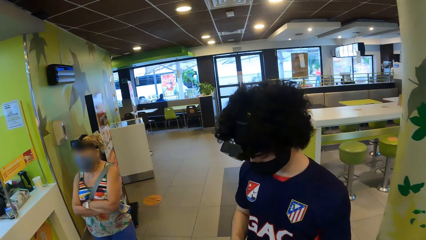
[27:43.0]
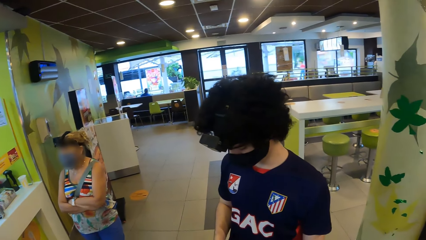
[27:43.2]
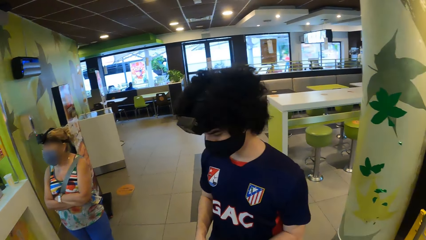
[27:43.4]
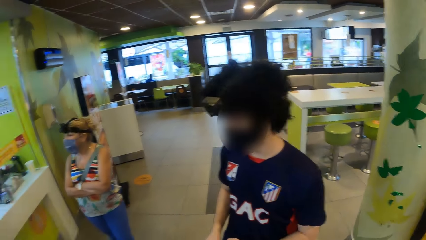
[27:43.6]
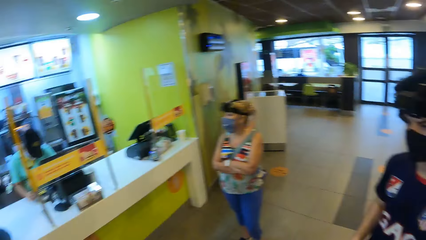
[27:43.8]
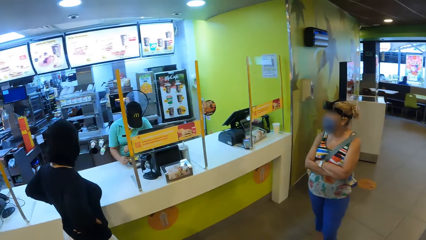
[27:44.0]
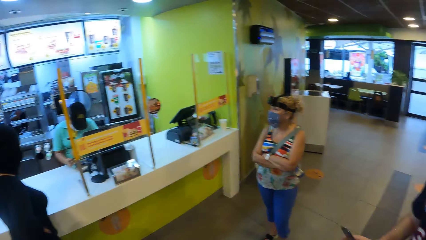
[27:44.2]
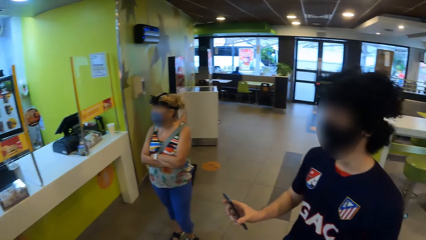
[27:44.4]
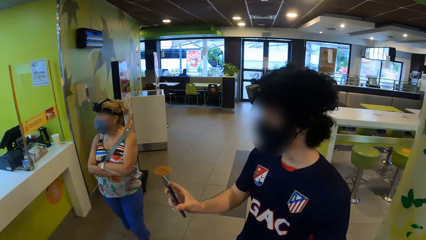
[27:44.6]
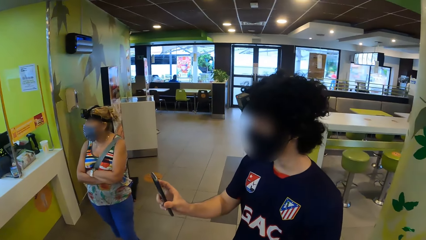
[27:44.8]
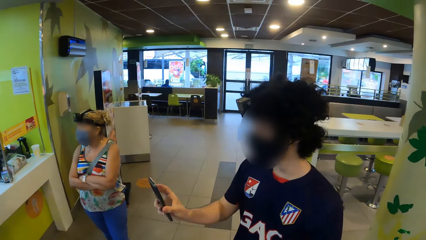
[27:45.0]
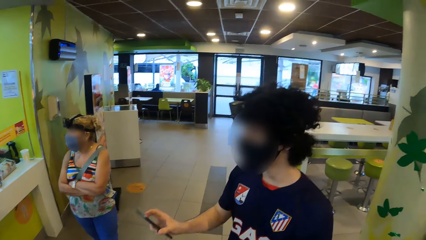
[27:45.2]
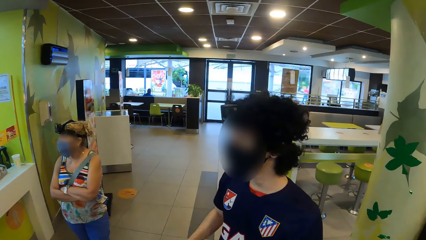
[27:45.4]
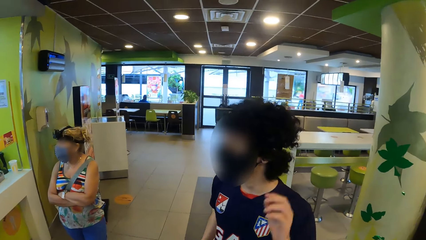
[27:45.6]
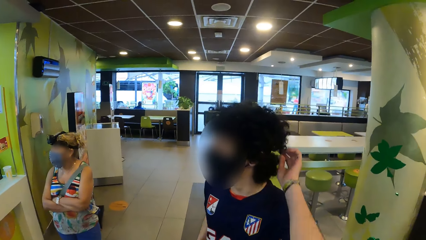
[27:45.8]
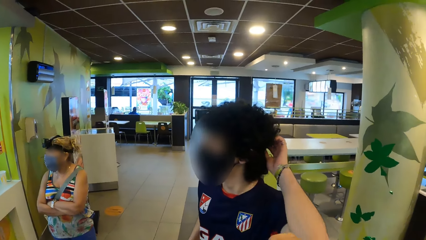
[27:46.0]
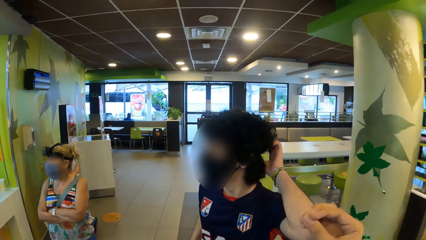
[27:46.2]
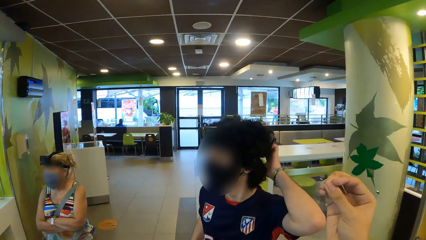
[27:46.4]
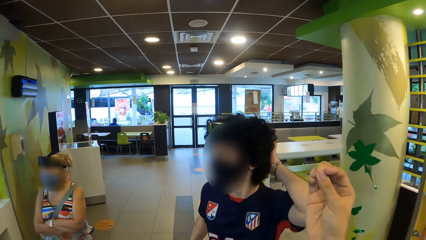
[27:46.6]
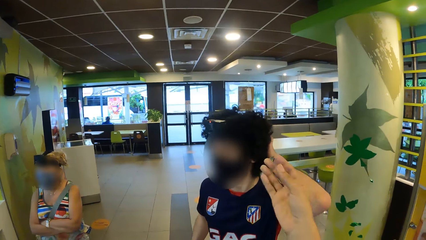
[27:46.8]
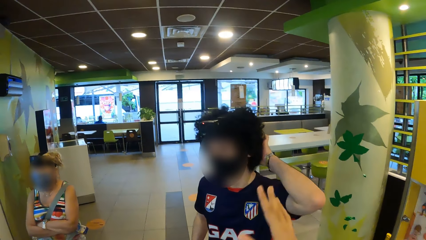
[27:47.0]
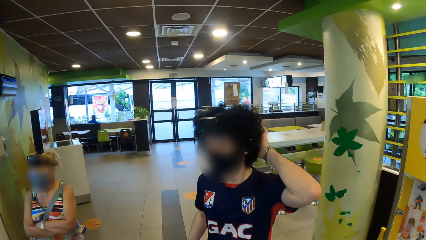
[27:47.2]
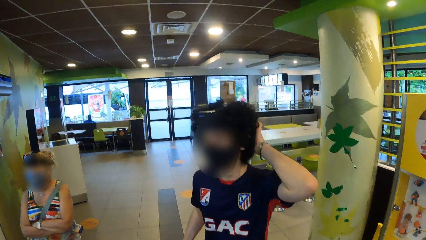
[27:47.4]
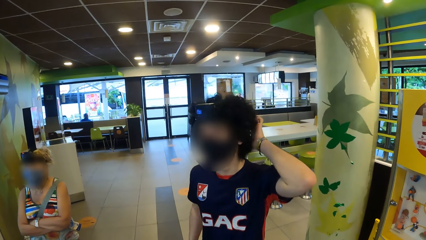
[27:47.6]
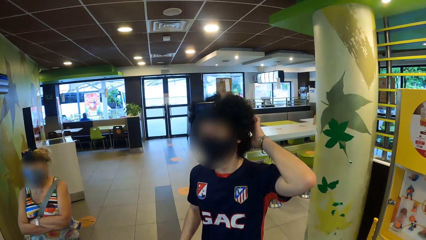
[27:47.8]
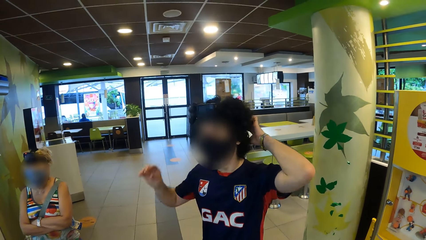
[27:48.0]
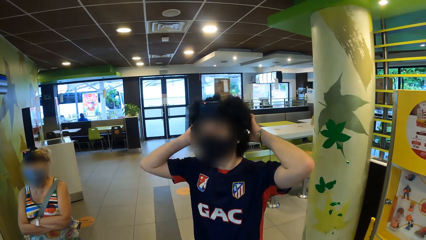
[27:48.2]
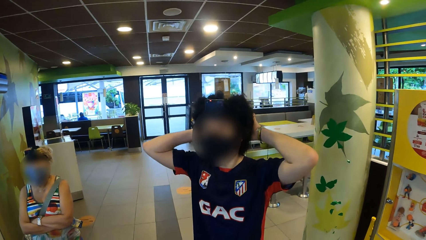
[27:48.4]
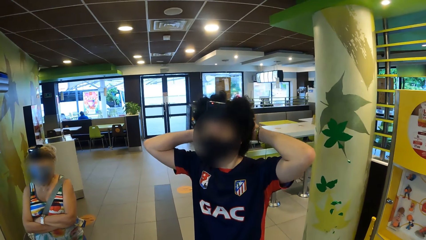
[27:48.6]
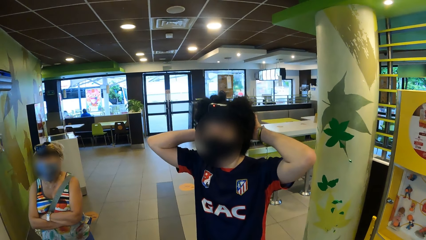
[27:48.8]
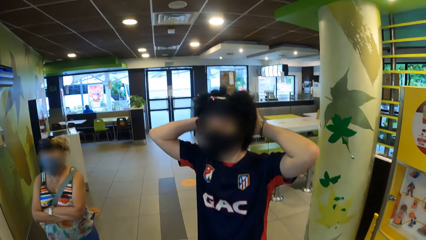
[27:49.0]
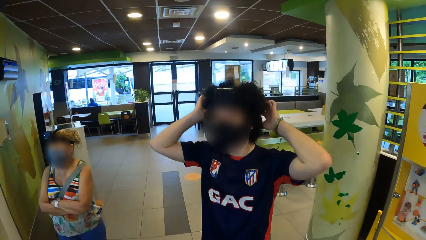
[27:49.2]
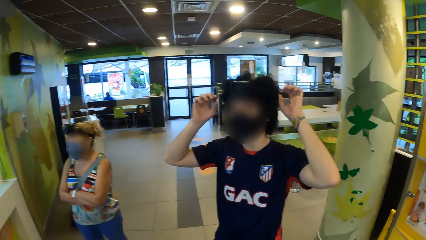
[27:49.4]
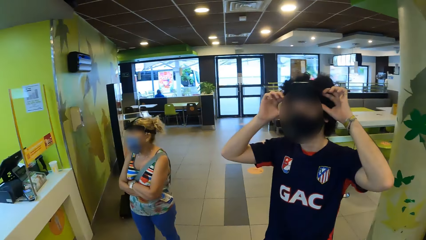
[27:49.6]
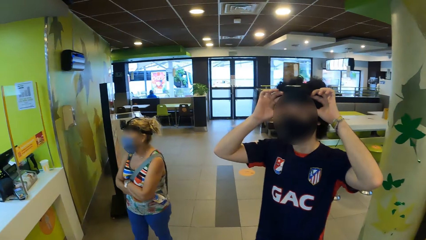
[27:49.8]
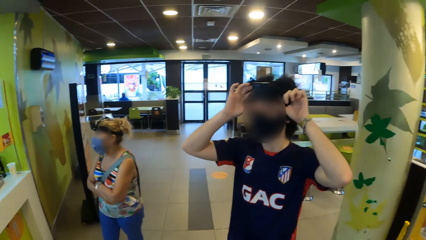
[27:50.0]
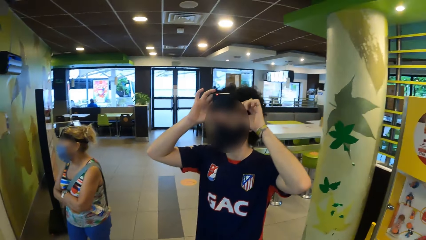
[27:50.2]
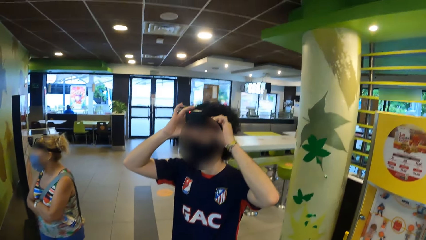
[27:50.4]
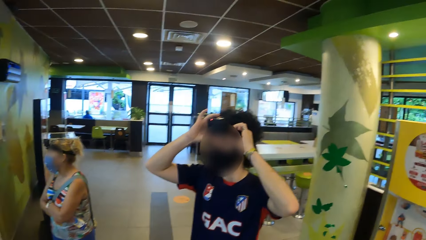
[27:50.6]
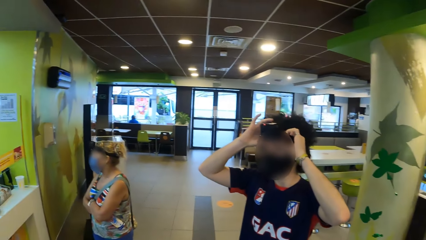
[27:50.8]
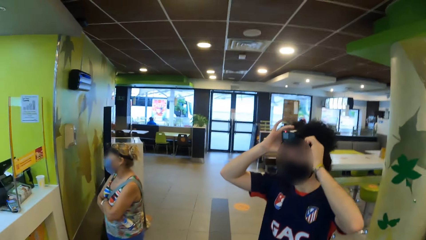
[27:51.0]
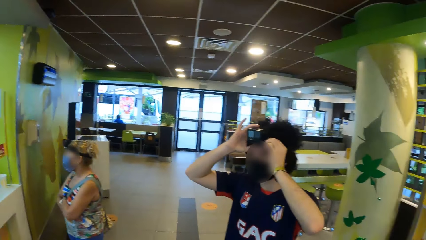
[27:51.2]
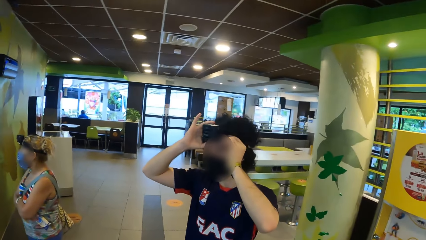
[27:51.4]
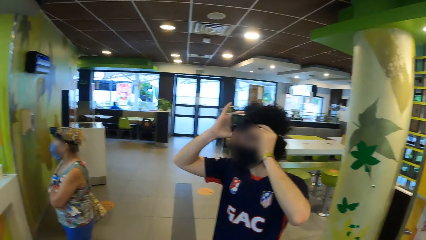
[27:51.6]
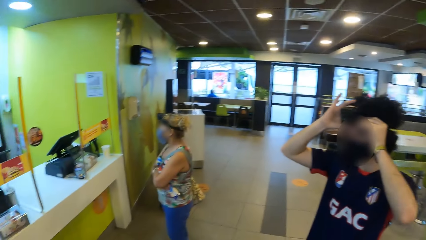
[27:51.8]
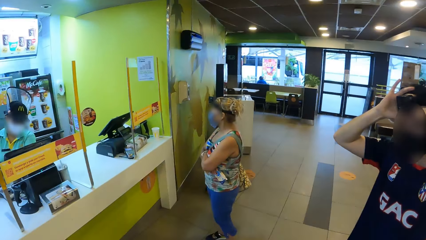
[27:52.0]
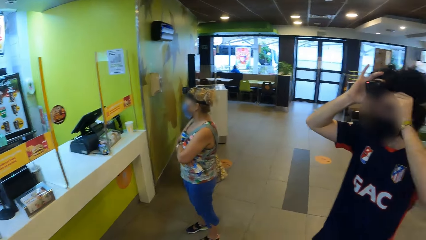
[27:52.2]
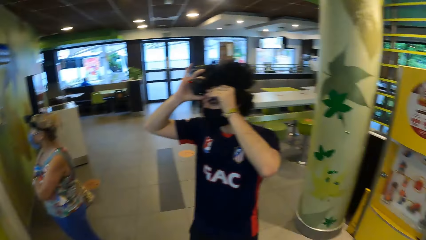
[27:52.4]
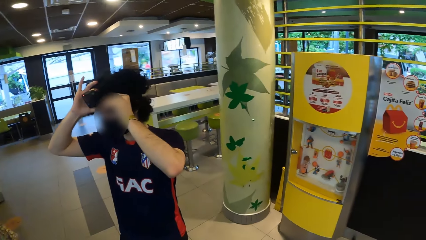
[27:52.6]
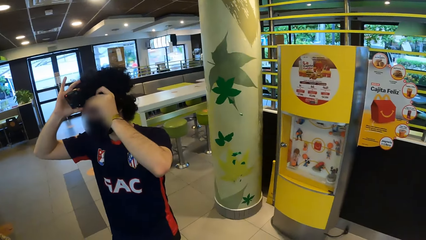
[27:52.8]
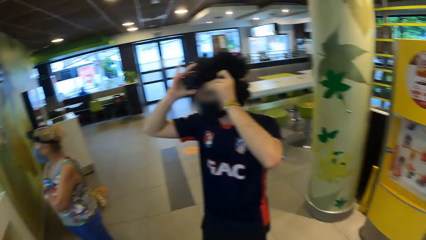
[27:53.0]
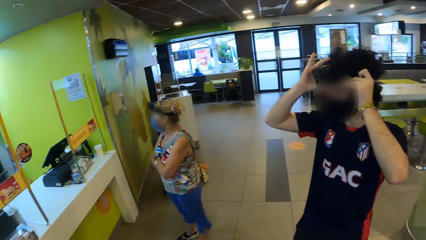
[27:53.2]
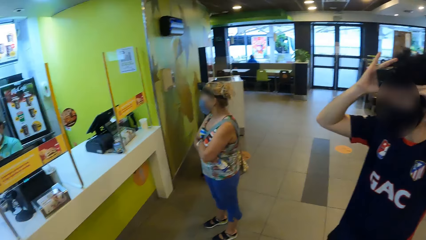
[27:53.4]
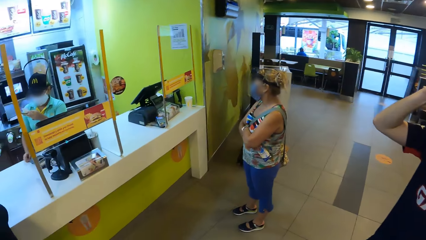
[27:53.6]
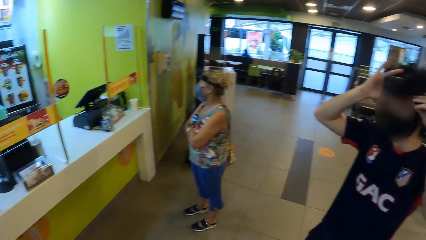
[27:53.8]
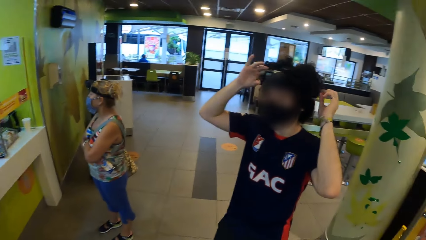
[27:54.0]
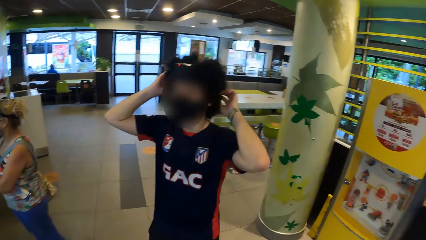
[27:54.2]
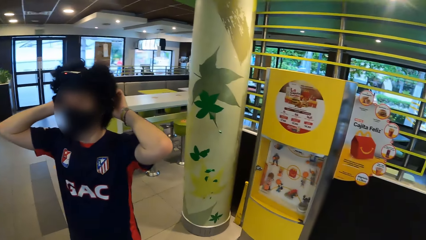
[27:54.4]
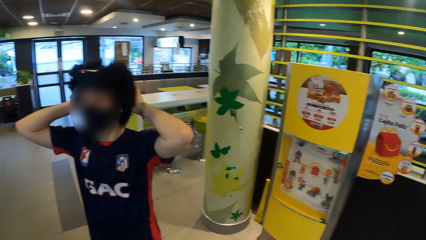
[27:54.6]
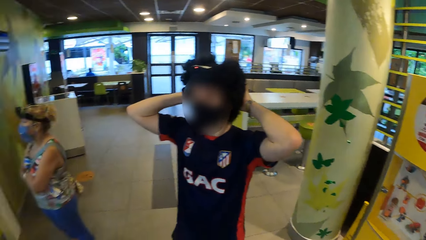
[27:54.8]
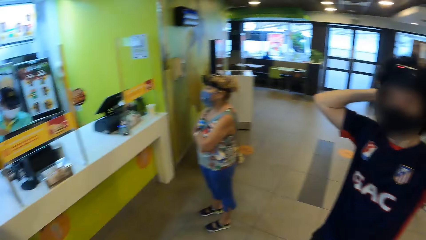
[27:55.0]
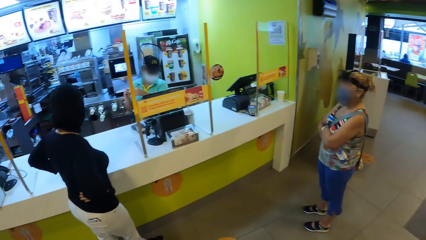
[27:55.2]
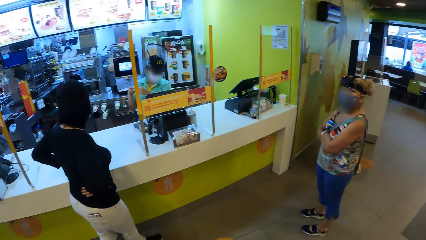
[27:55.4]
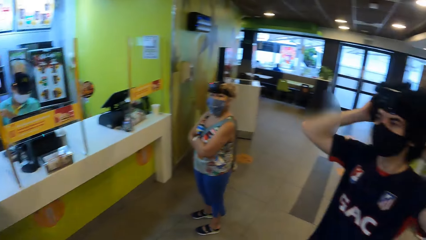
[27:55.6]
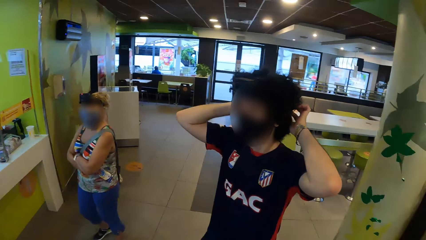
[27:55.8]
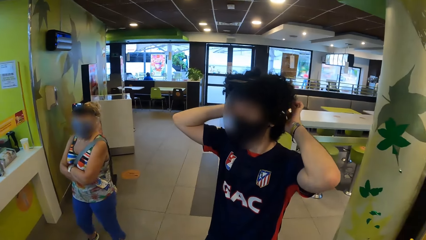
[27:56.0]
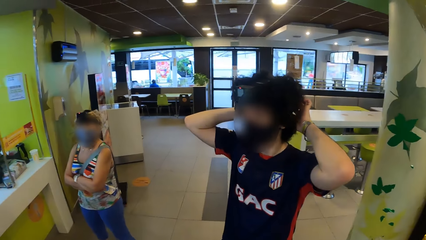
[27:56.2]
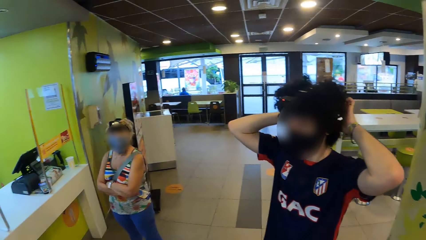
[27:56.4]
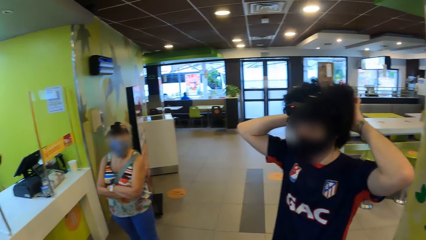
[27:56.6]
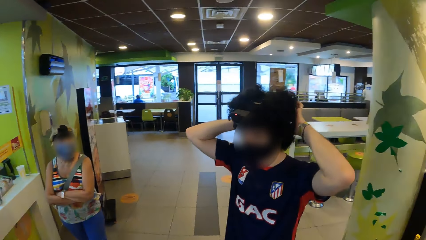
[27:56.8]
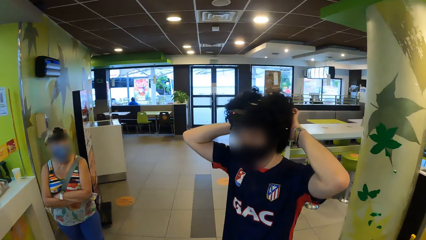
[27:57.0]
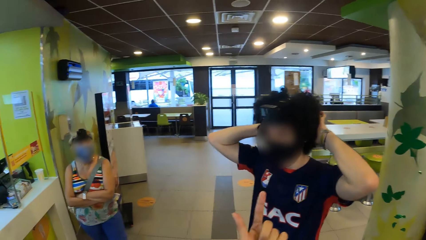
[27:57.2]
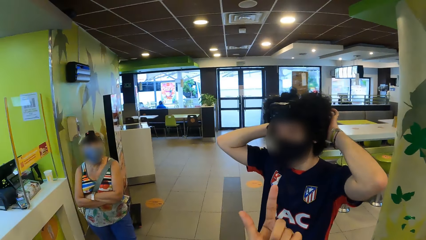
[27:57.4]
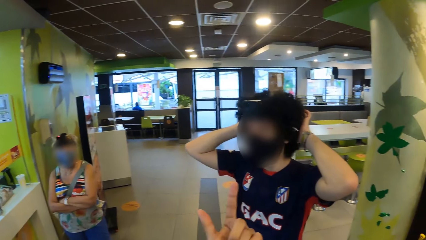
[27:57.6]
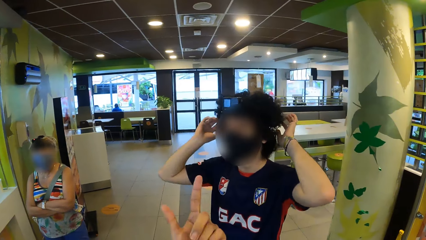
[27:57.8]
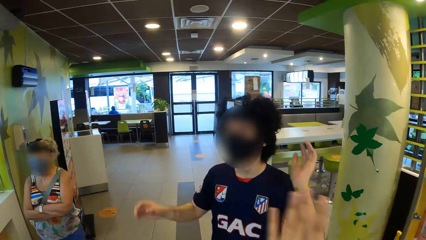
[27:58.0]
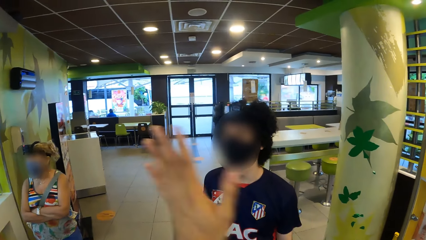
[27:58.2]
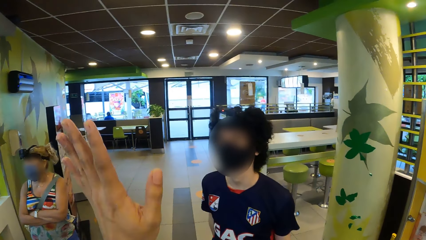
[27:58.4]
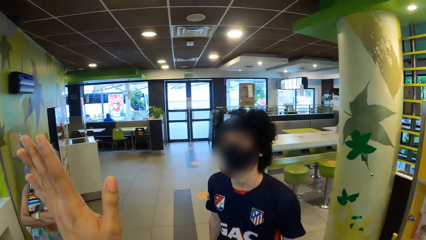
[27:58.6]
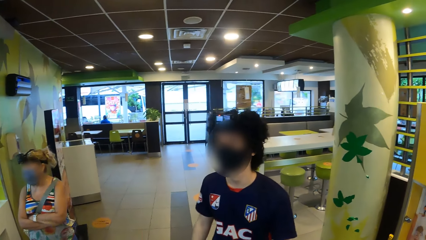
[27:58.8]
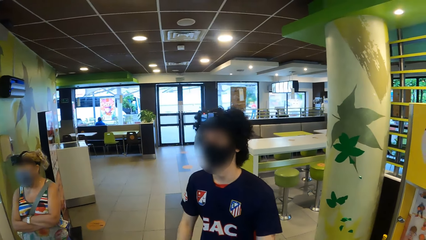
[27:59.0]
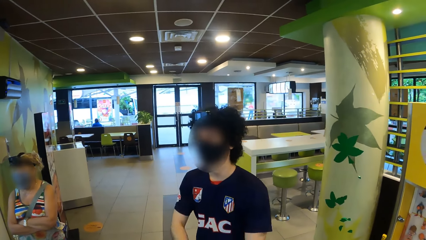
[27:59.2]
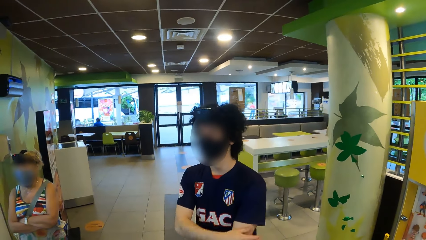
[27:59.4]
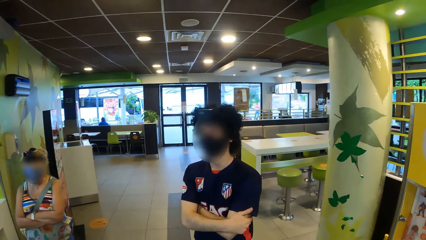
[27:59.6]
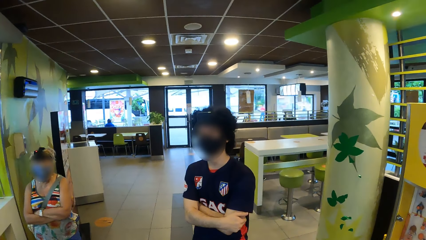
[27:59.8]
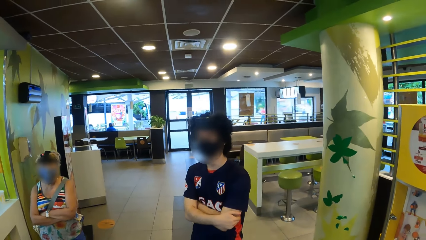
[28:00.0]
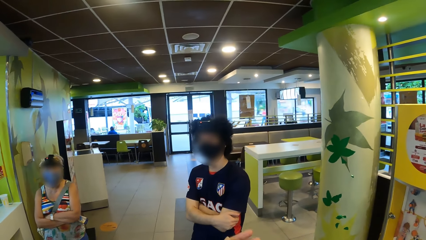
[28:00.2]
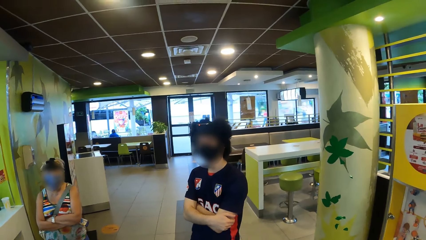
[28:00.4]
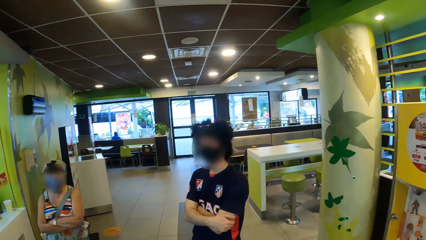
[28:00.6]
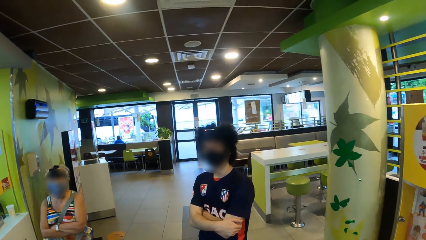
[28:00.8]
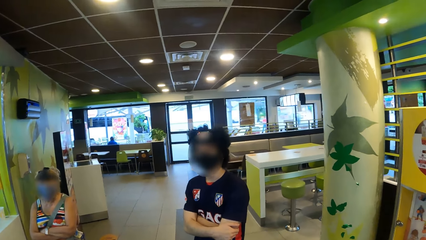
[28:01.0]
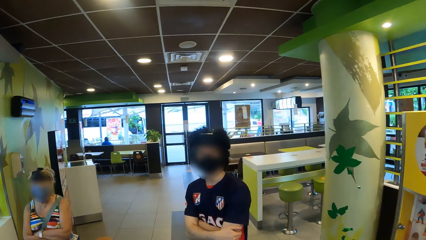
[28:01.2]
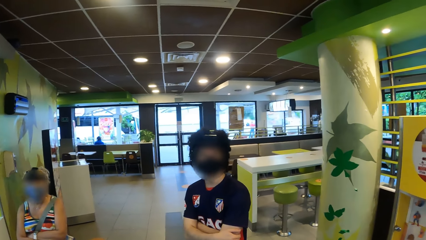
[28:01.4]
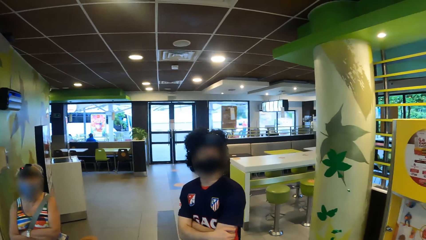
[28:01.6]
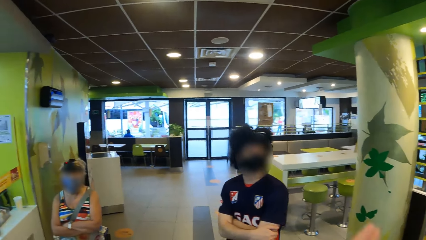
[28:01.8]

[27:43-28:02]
A man holds the phone forward, lifts up the phone, adjusts the camera, and touches the hair. The camera wearer does the hand gestures and lifts up the hand. The man touches the camera. The camera wearer looks around, lifts up the hand, and does the hand gestures. The man talks to the camera wearer.
